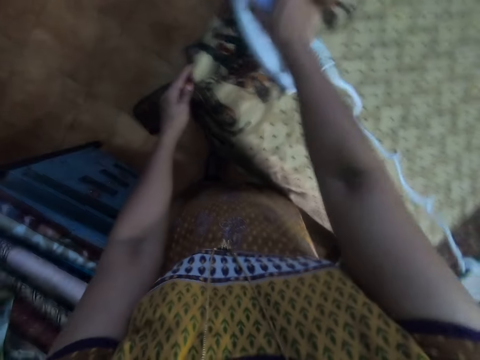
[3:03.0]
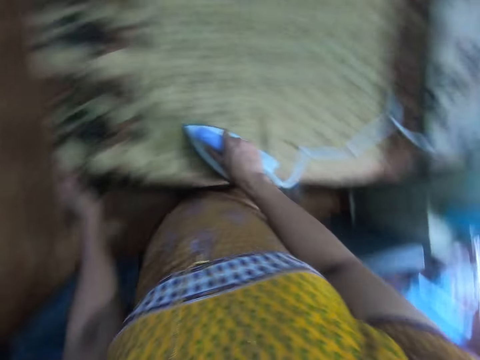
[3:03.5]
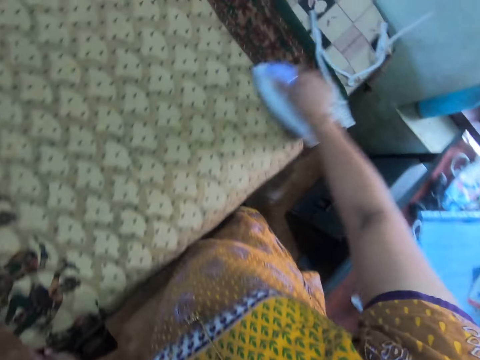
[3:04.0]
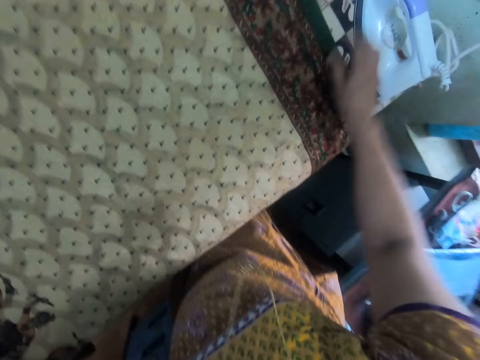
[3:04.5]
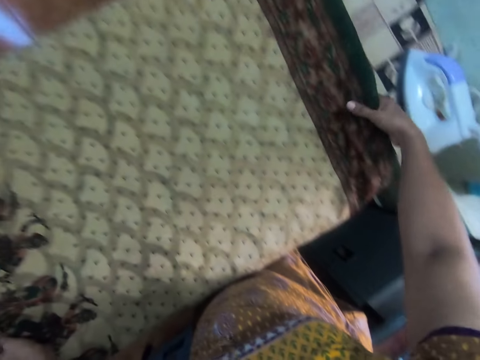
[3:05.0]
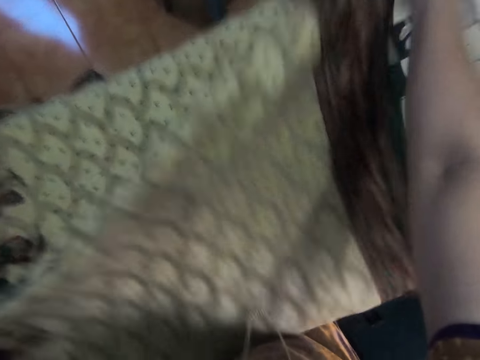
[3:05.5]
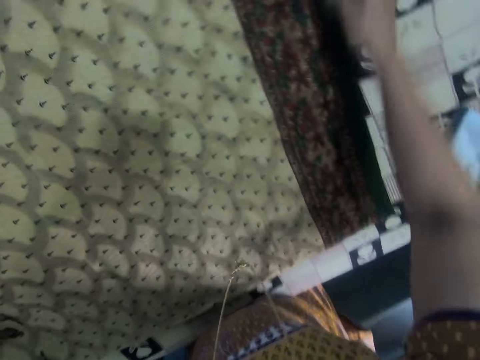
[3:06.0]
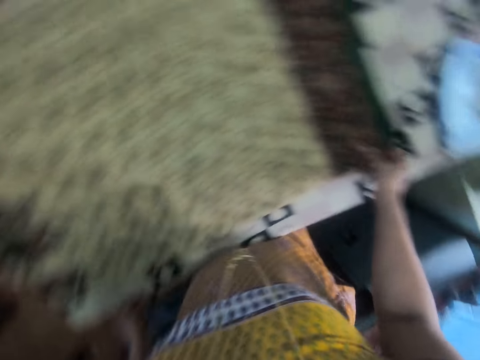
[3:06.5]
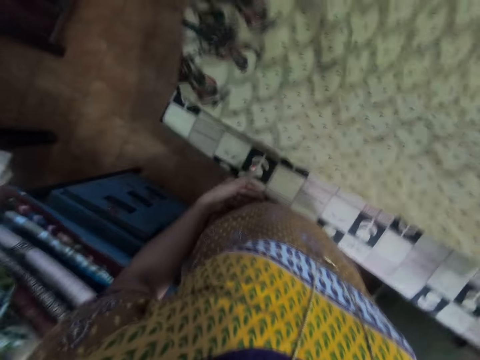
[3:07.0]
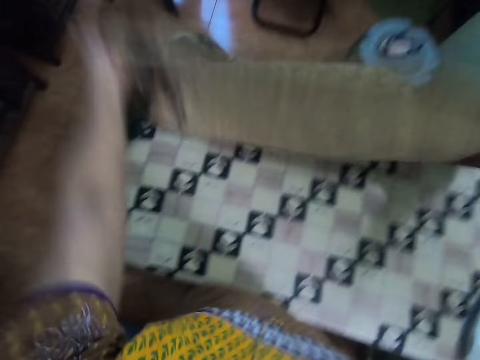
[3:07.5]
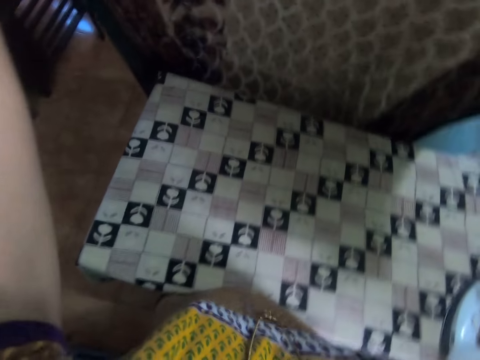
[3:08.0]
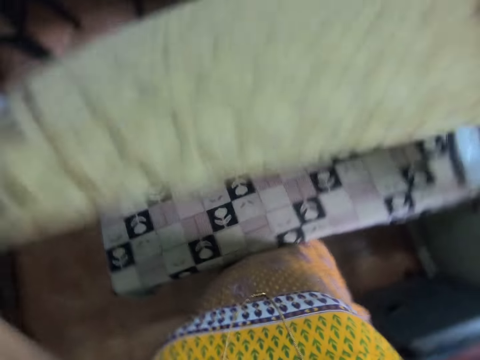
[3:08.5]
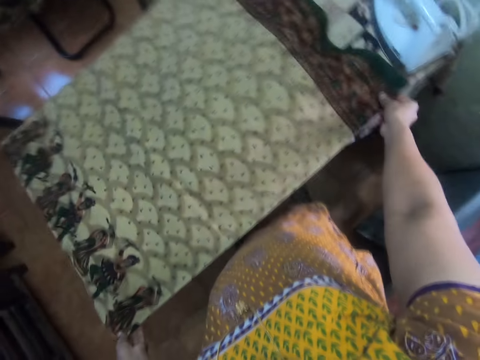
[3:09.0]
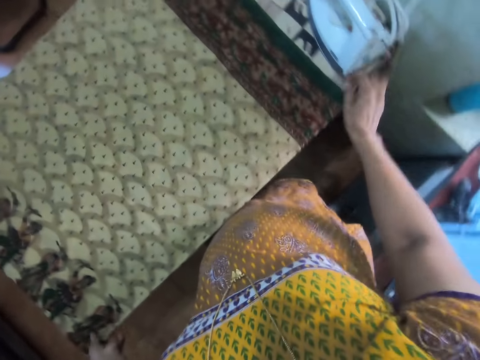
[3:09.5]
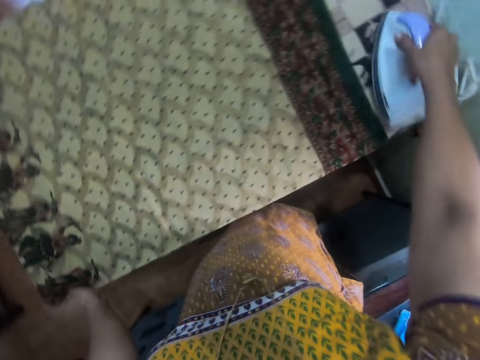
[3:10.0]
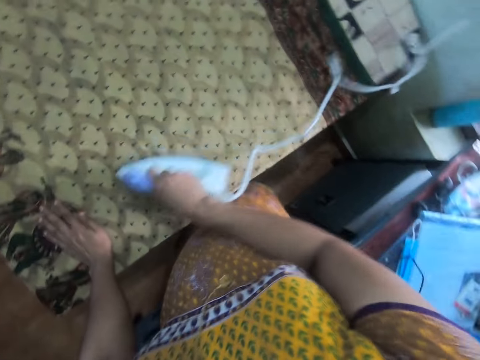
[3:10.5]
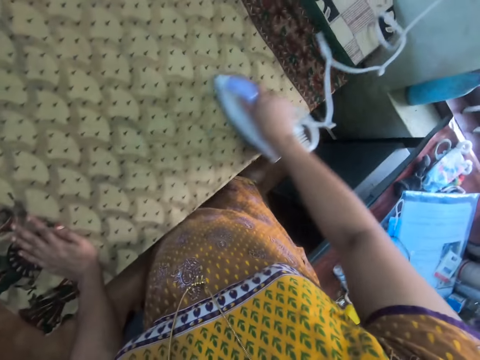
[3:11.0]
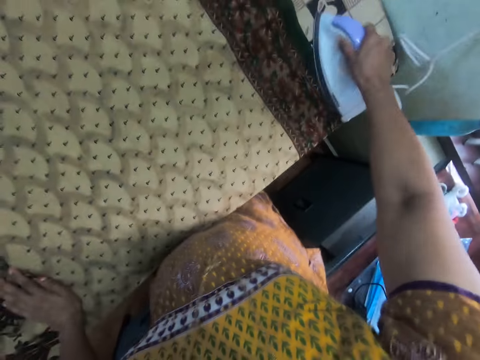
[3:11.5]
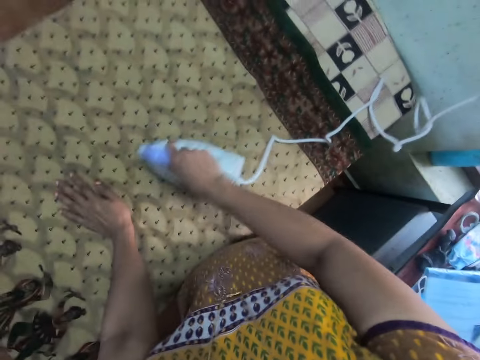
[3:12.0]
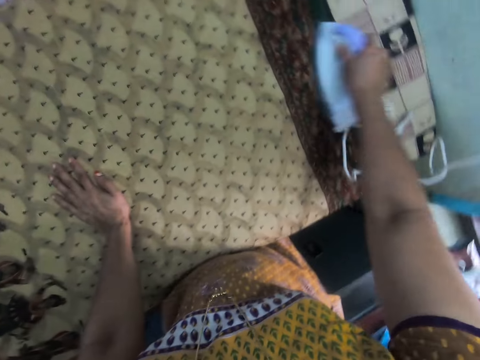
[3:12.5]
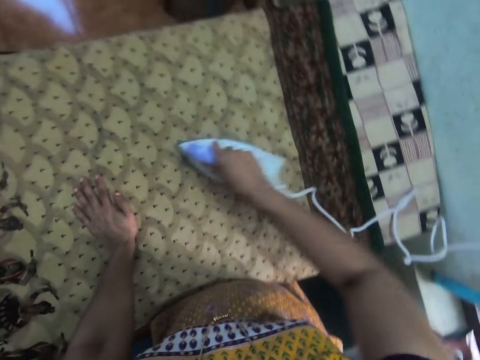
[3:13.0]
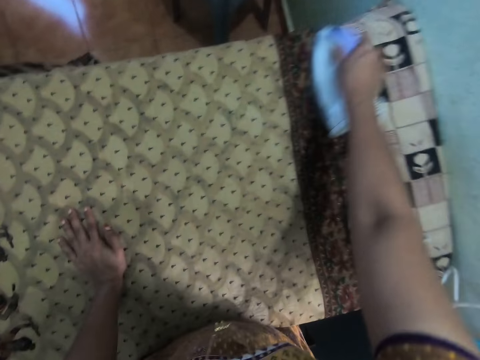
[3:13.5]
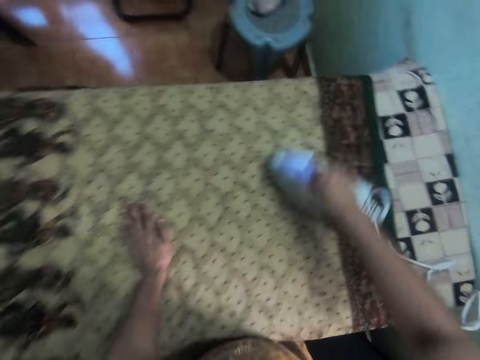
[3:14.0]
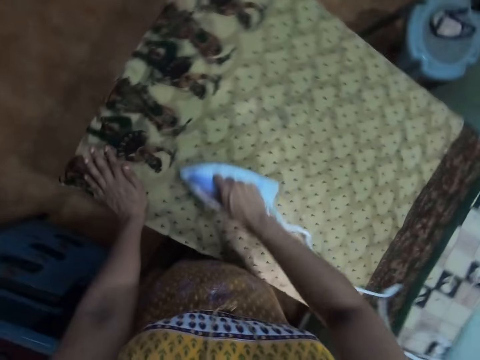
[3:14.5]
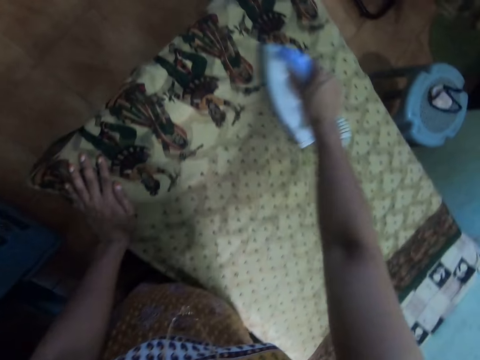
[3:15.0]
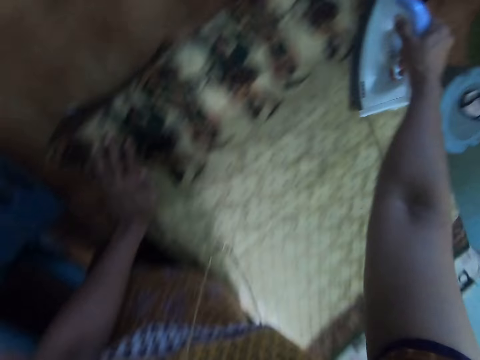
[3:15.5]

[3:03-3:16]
The camera wearer places the iron box on the ironing board. She holds the saree with her right hand. She folds fabric on the table. She adjusts the position of the saree on the ironing board. She holds the saree with both her hands and picks up the saree. She places the saree on the ironing board. She picks up the iron box. She places her left hand on the saree. She places the iron box on the saree and straightens the saree with the iron box.

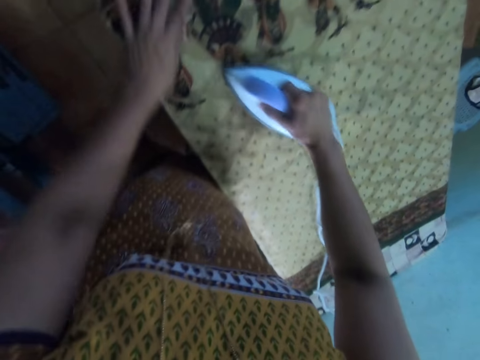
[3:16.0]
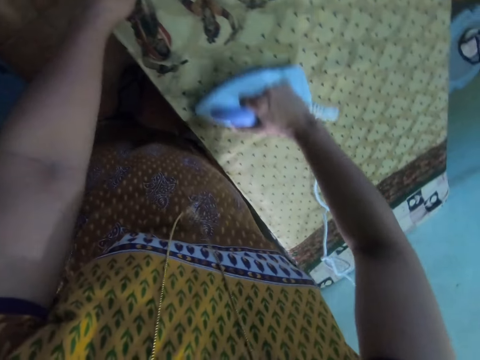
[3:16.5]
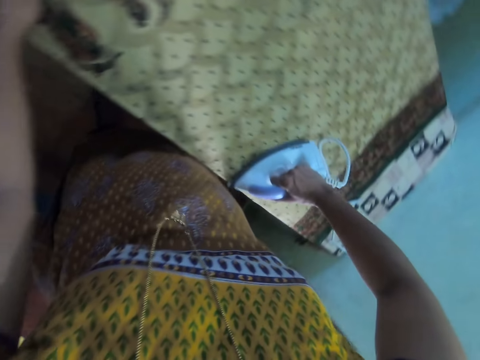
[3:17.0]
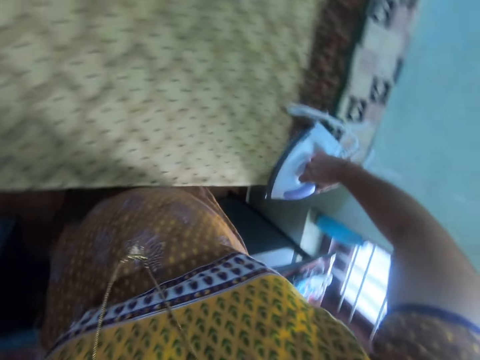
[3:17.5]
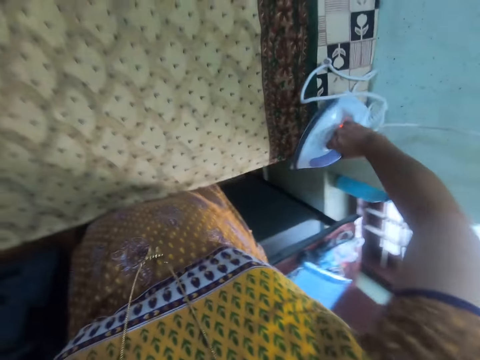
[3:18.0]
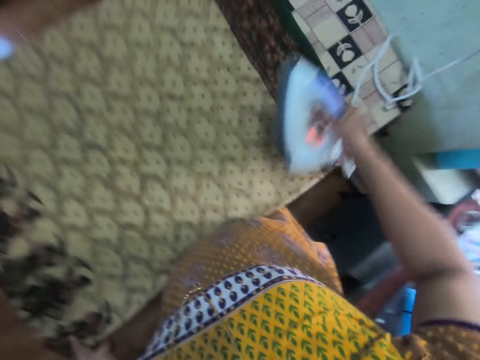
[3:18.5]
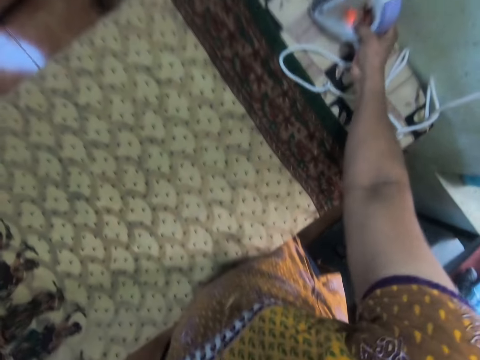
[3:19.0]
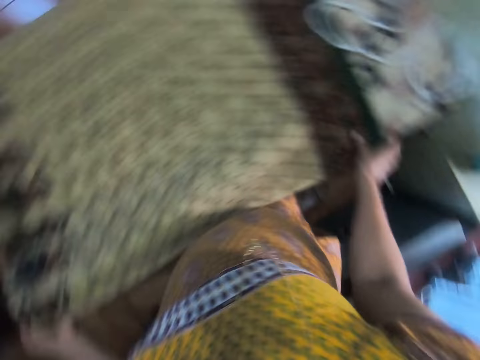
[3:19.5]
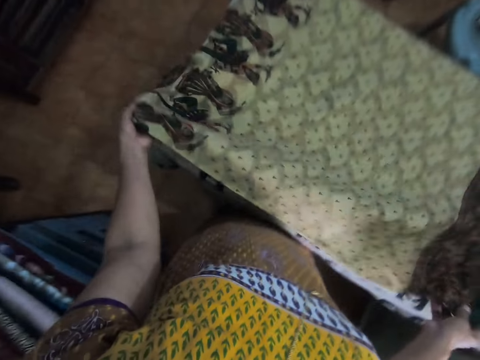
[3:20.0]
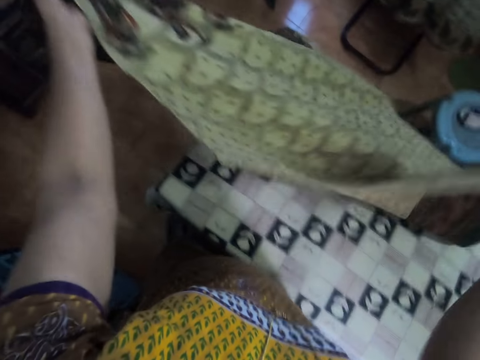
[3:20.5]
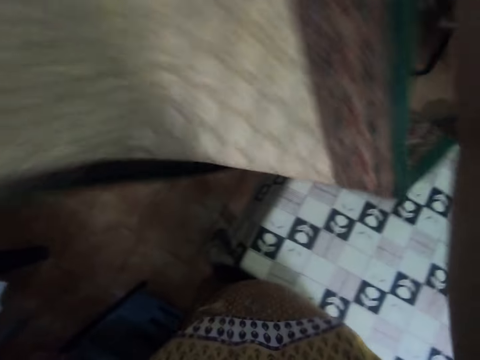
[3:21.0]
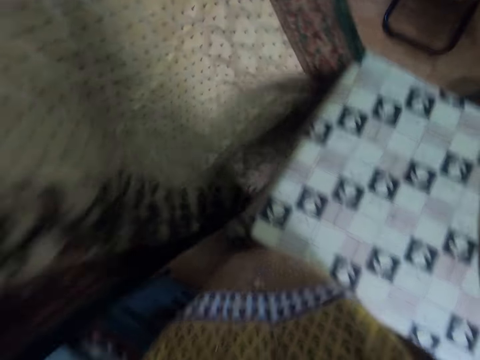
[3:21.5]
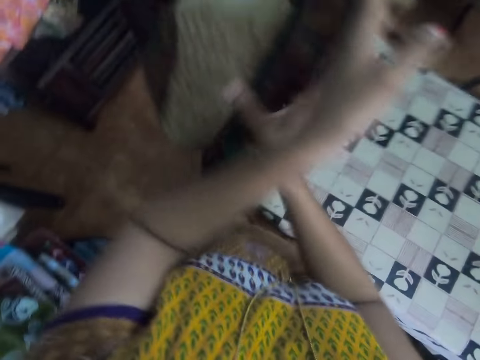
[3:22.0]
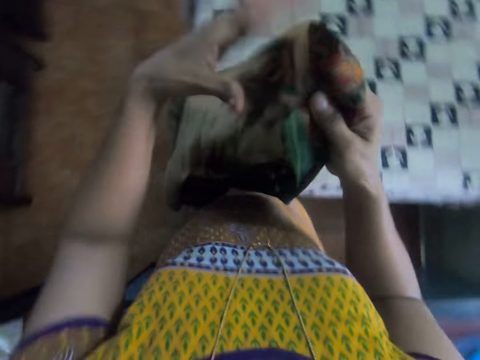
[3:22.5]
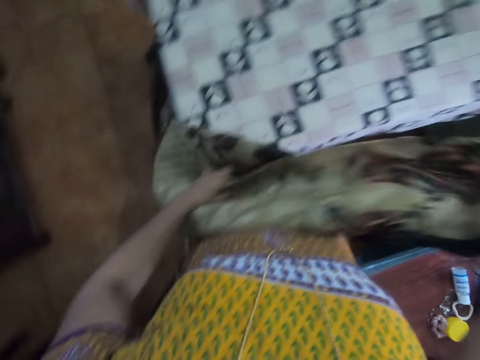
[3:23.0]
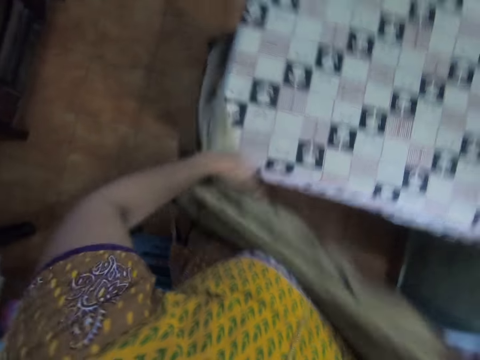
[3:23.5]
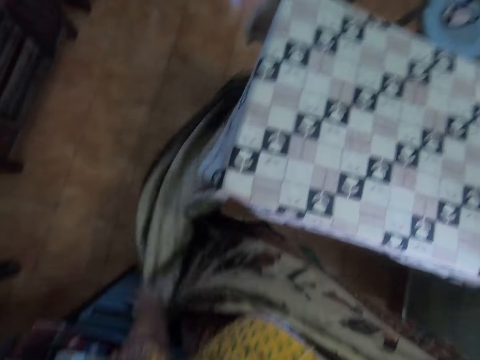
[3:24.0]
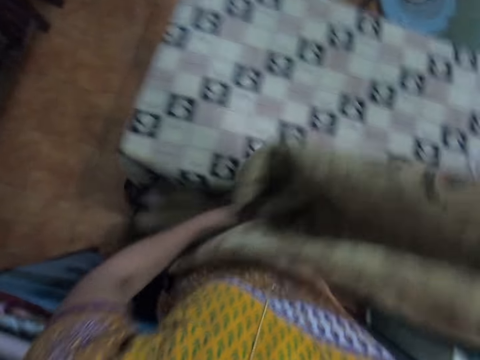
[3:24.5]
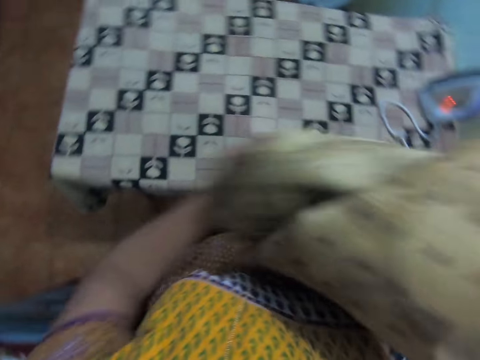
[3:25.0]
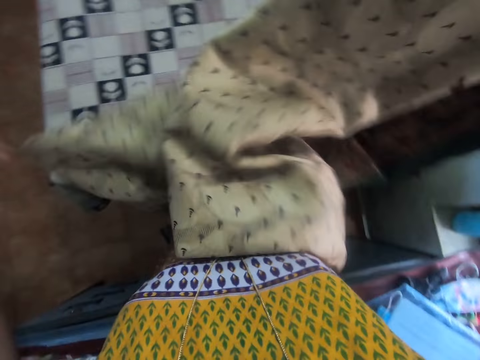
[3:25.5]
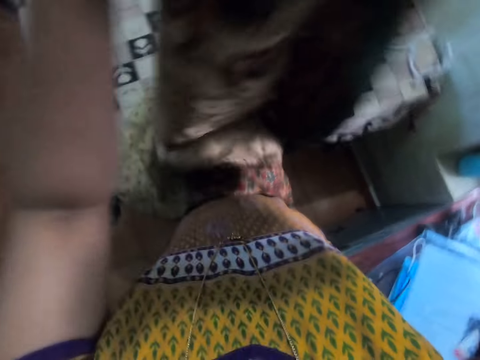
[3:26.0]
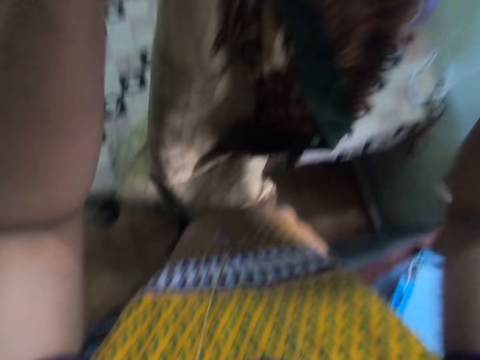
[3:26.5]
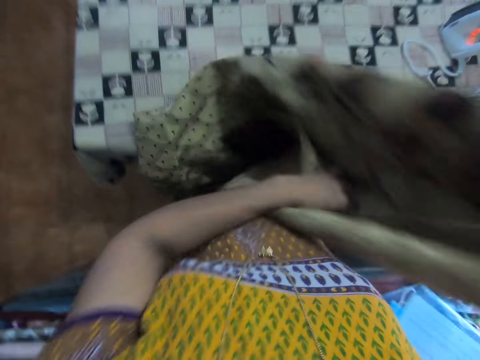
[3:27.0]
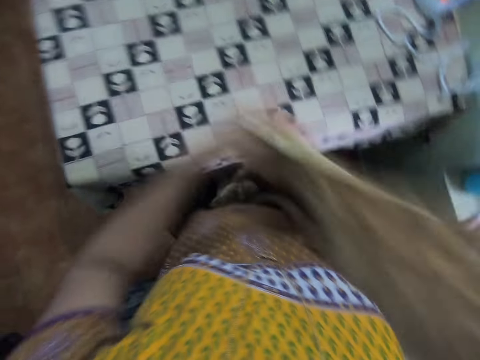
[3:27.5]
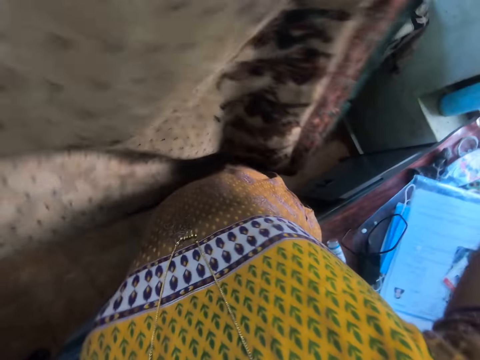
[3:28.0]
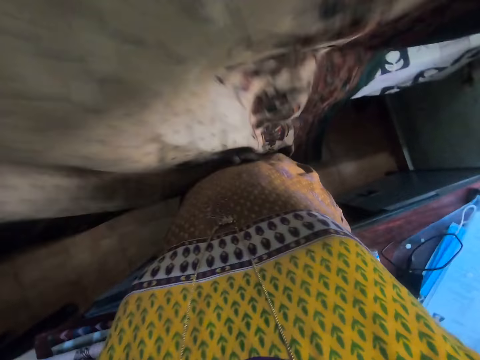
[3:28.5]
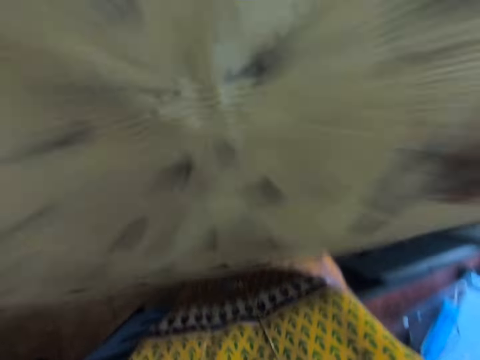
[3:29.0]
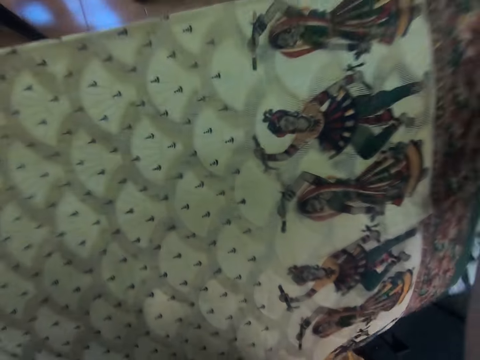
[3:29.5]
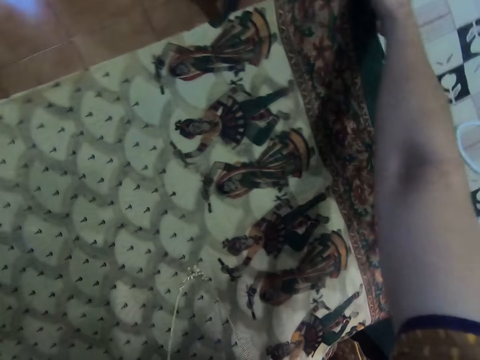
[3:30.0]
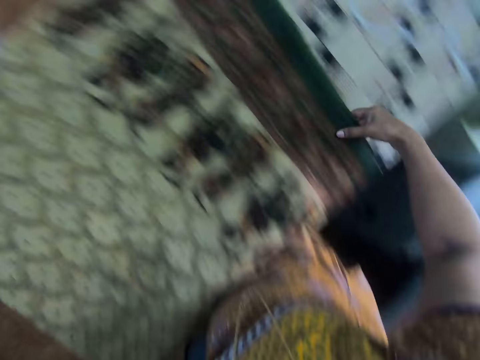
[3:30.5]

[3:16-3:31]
The camera wearer places the iron box on the ironing board. She holds the saree with both her hands and picks up the saree. She folds fabric on the table. She adjusts her grip on the saree. She places the saree on the ironing board.
